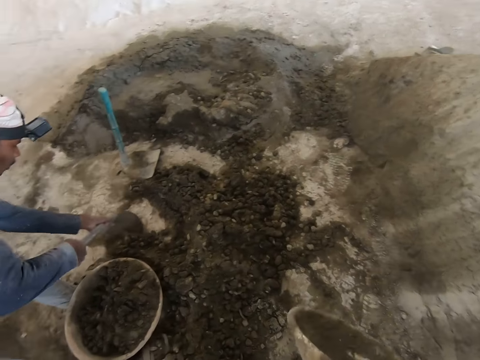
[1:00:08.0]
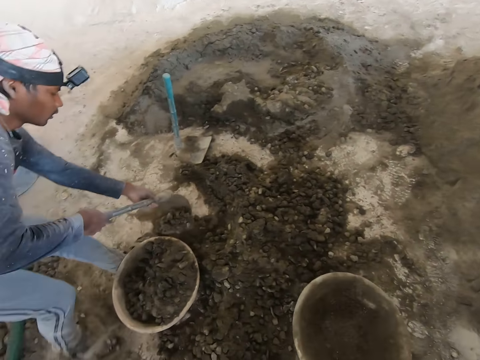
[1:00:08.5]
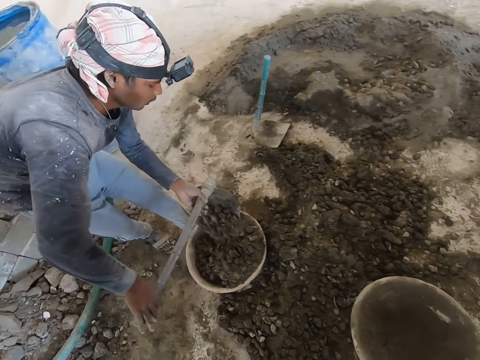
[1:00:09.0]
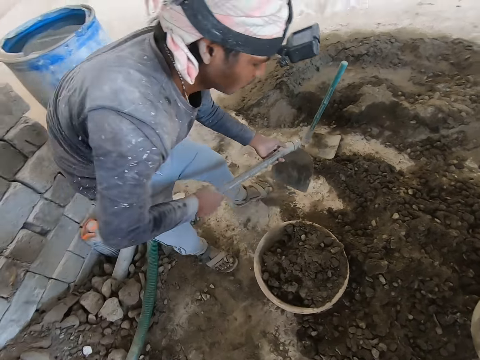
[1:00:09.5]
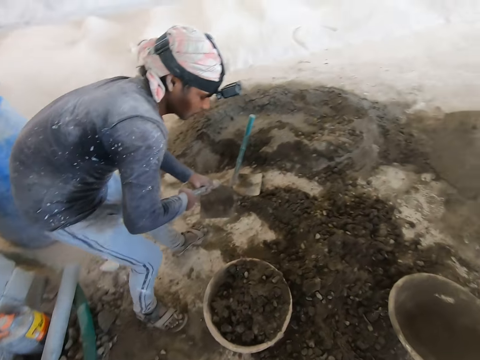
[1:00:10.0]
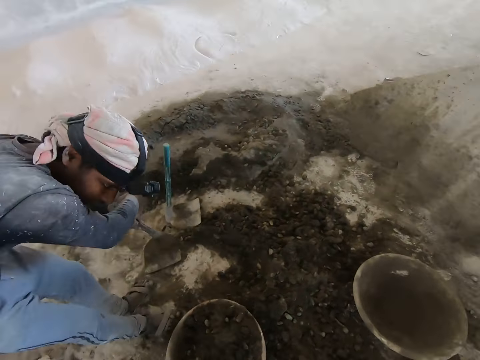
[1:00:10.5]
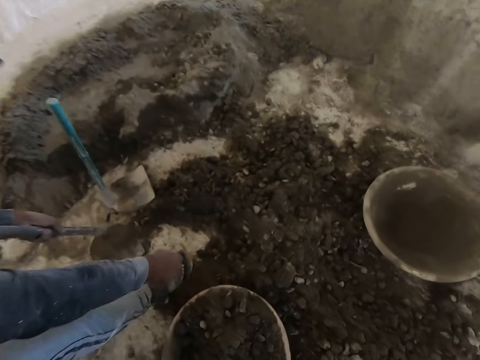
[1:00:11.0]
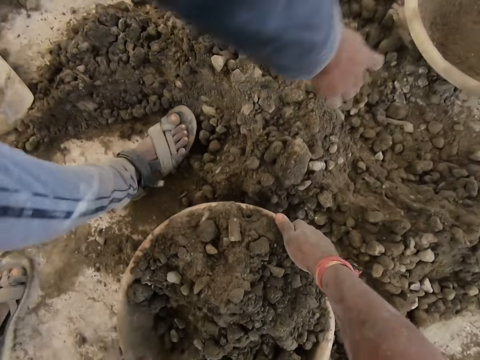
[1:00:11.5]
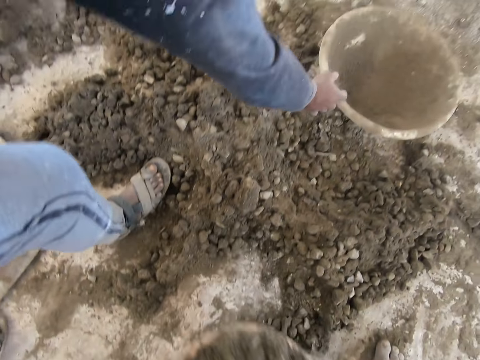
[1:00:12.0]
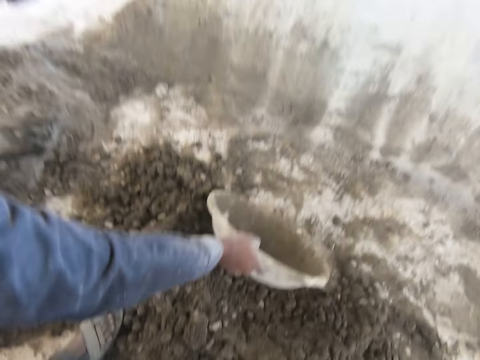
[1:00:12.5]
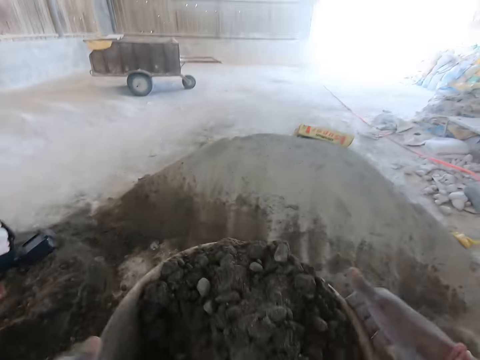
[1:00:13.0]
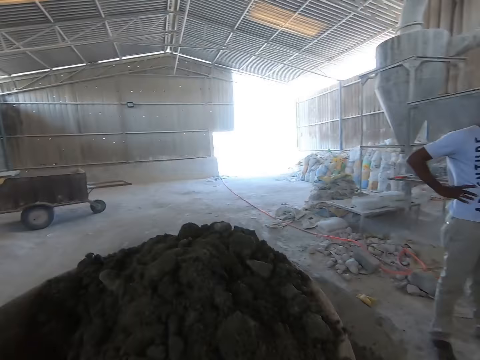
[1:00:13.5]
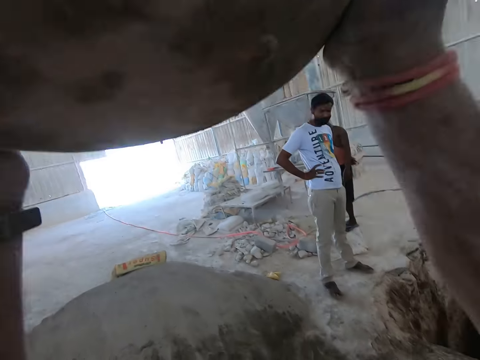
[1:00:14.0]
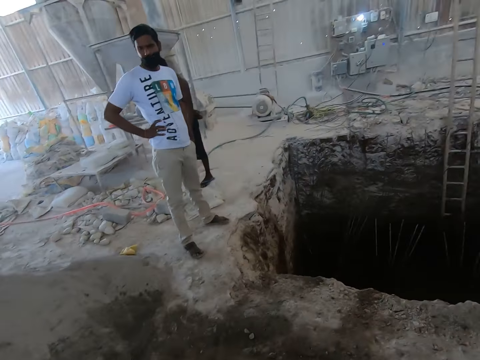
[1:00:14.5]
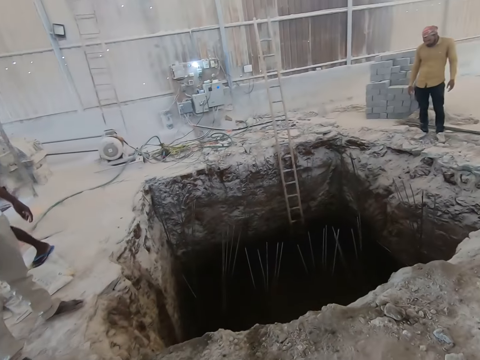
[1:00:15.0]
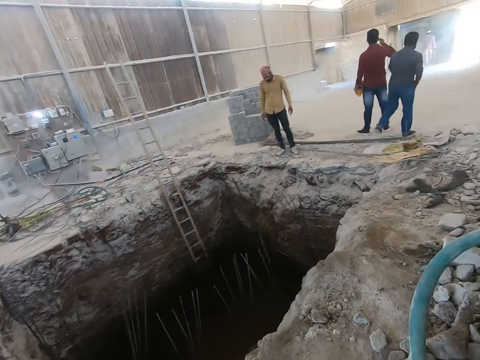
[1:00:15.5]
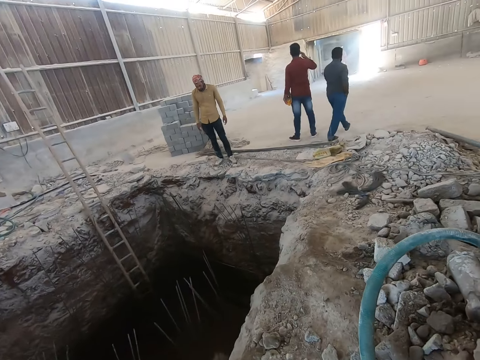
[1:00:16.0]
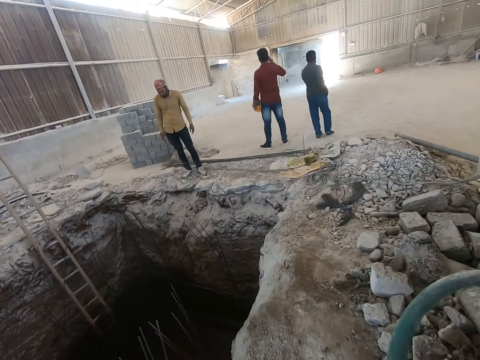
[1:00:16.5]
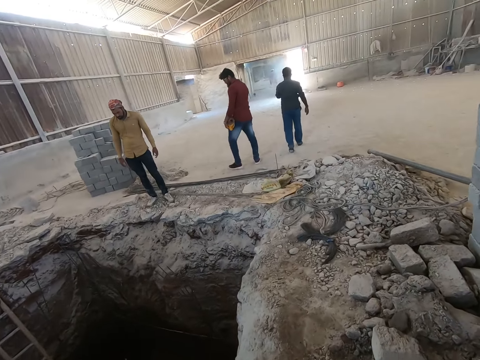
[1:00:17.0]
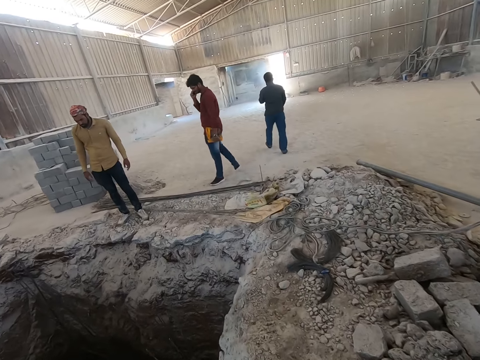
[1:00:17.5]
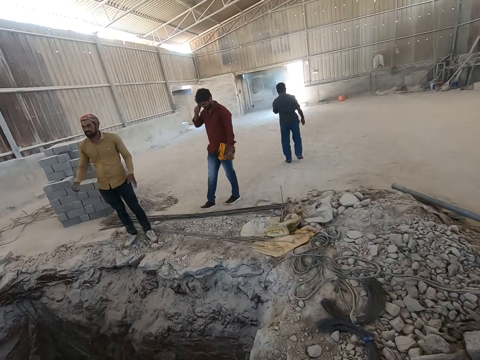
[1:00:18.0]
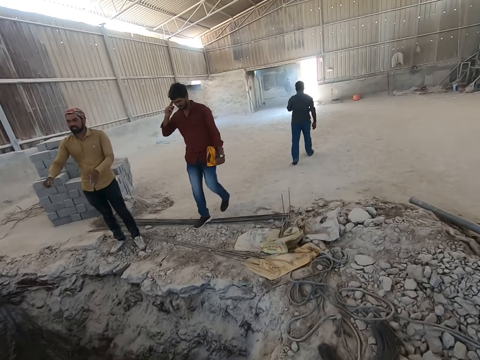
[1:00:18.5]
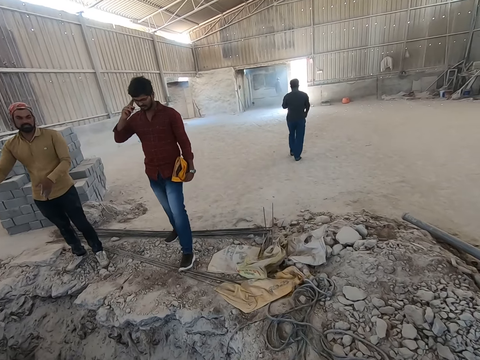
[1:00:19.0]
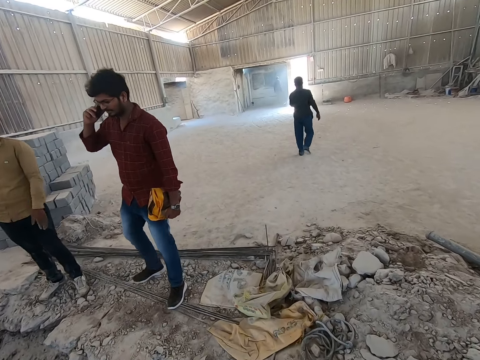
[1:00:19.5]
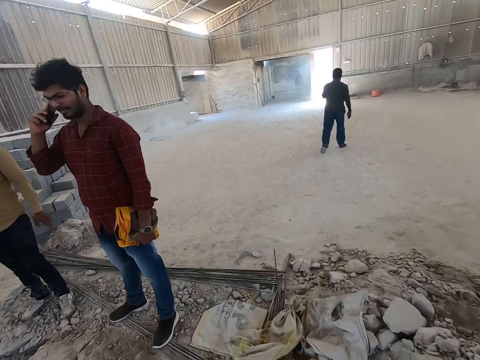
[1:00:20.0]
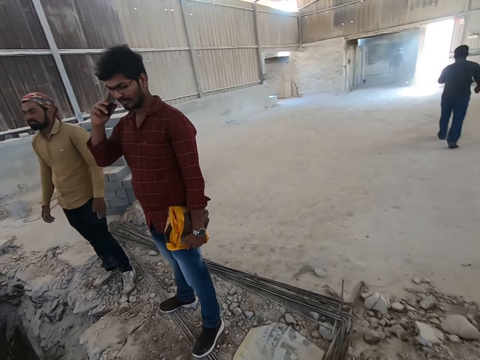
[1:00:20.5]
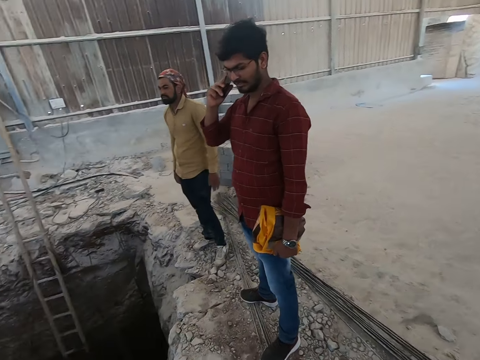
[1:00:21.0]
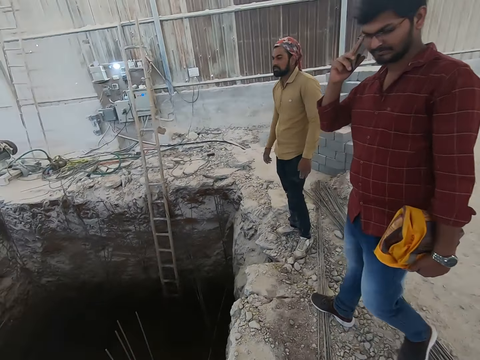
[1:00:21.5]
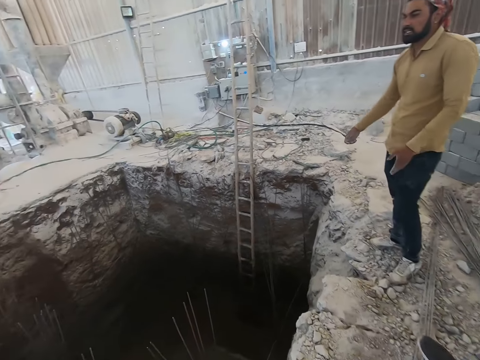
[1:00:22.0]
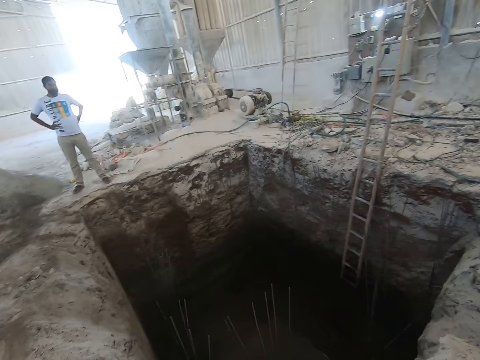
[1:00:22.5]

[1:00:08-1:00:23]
The camera wearer drops the head pan on the floor with his right hand. He interacts with the man. He carries the head pan from the floor with both hands. The man pulls the head pan on the floor with his right hand. He picks up a basin. The camera wearer raises the head pan over his head with both hands. Another man interacts with the camera wearer.

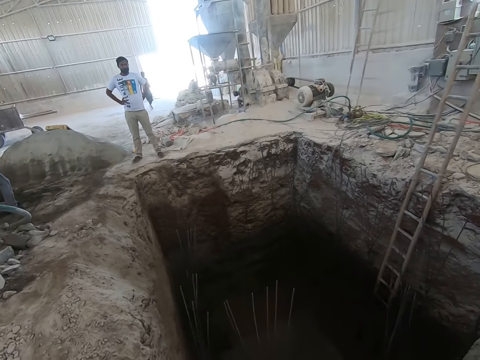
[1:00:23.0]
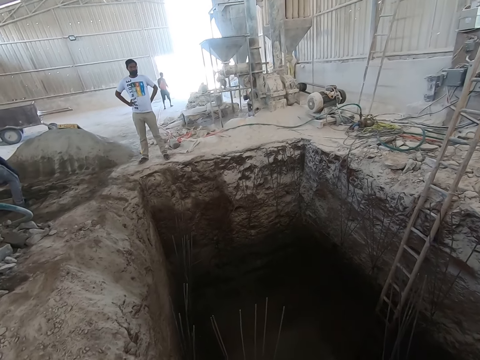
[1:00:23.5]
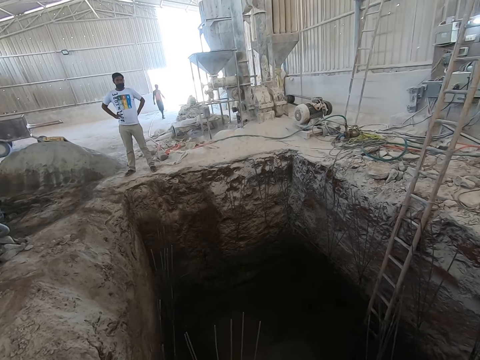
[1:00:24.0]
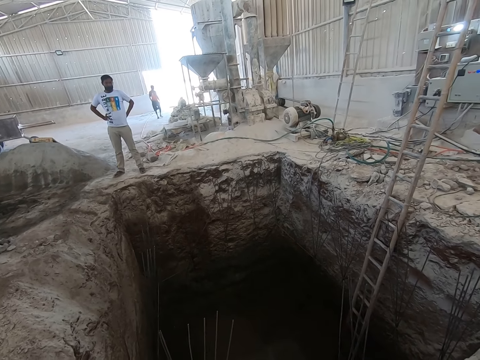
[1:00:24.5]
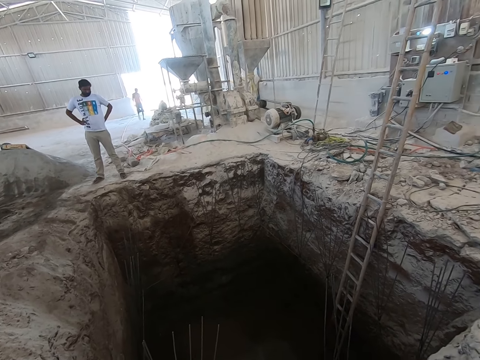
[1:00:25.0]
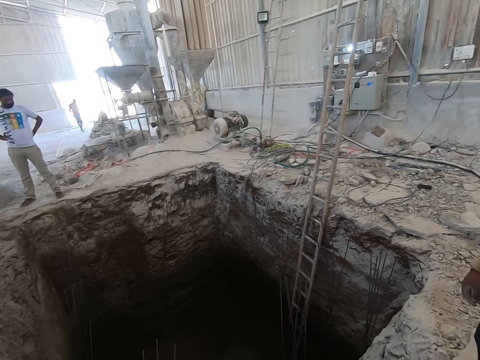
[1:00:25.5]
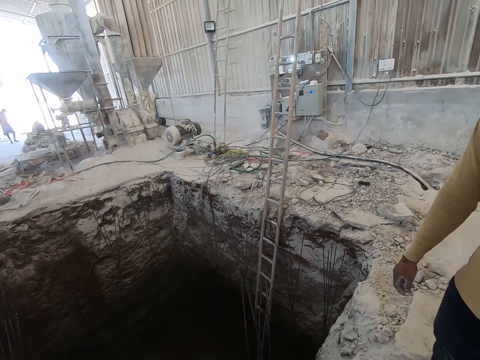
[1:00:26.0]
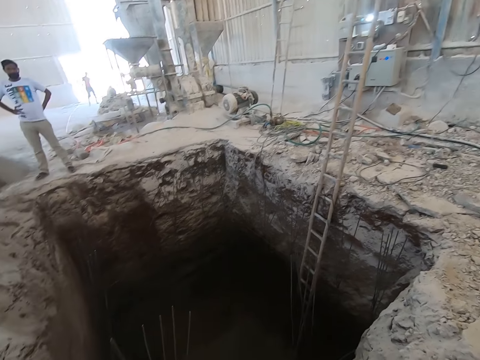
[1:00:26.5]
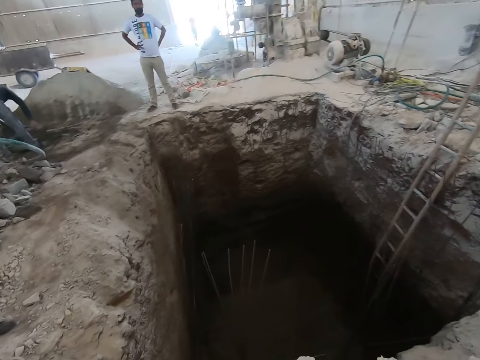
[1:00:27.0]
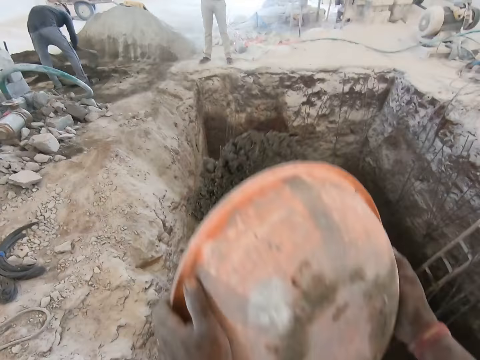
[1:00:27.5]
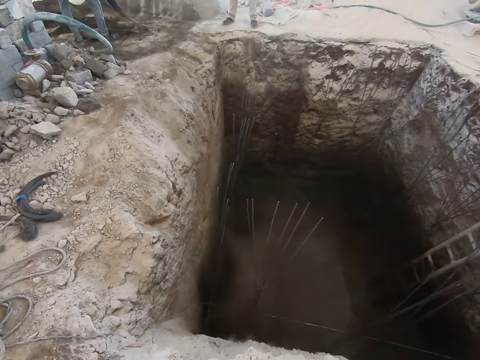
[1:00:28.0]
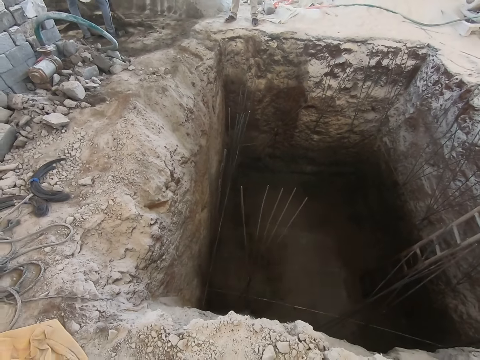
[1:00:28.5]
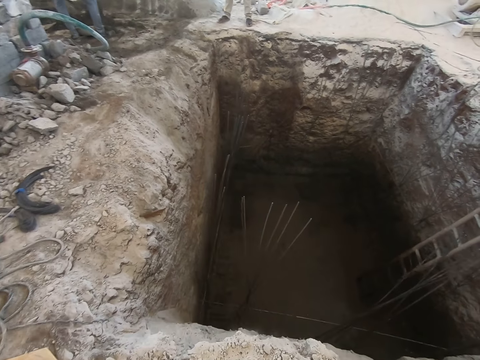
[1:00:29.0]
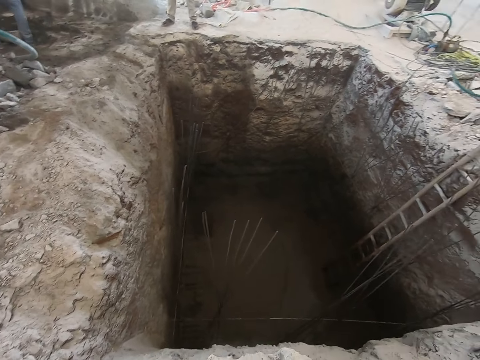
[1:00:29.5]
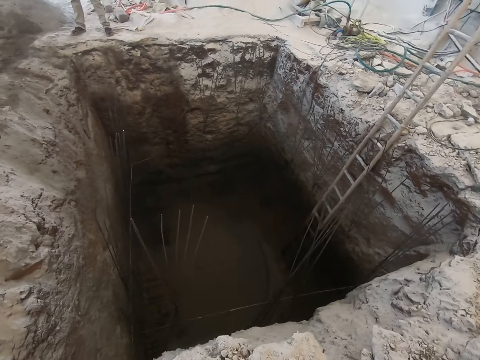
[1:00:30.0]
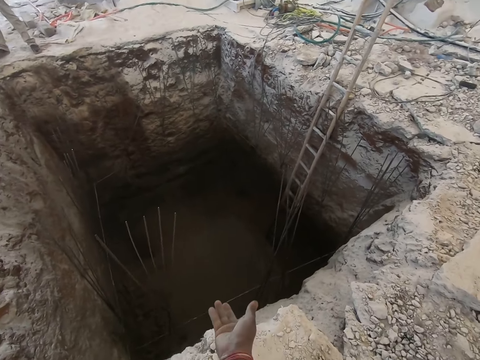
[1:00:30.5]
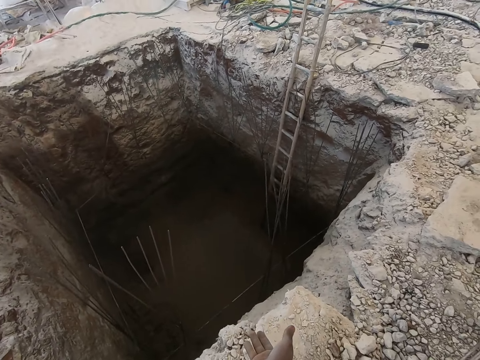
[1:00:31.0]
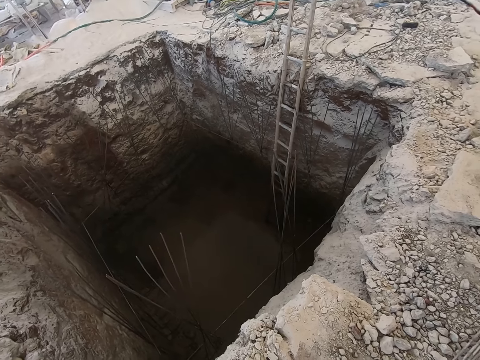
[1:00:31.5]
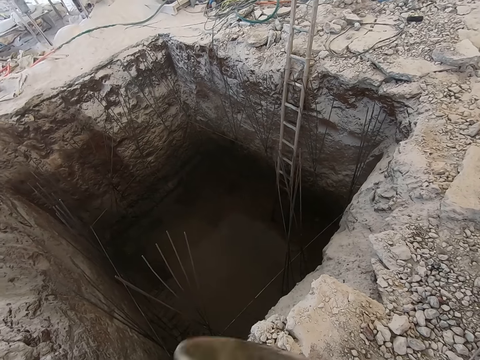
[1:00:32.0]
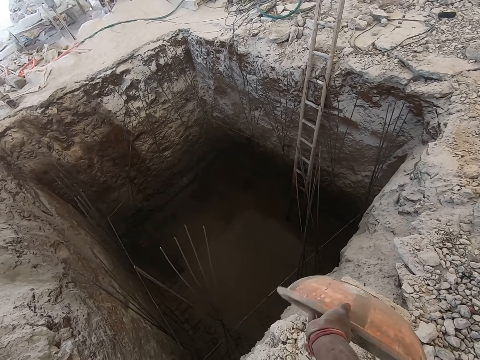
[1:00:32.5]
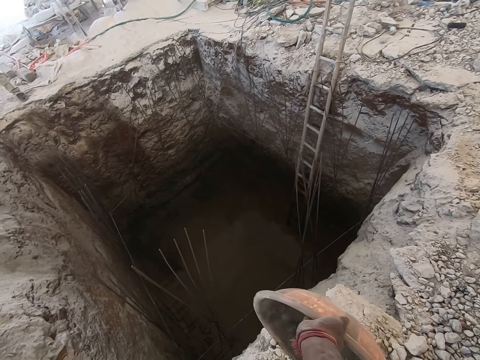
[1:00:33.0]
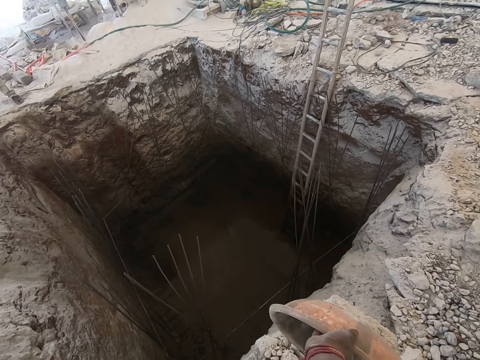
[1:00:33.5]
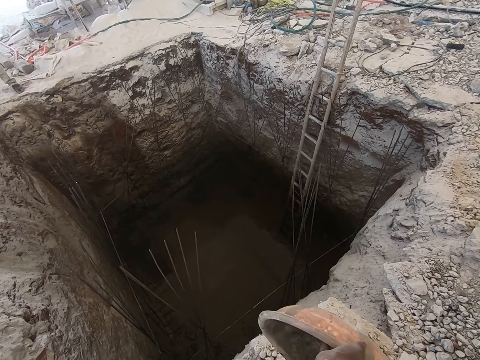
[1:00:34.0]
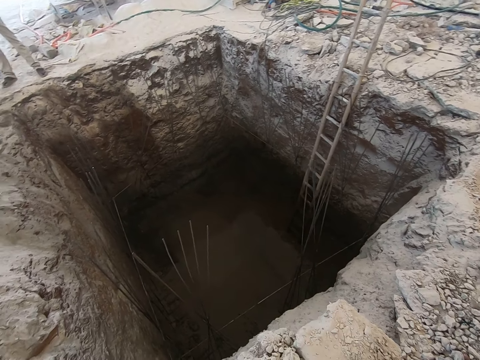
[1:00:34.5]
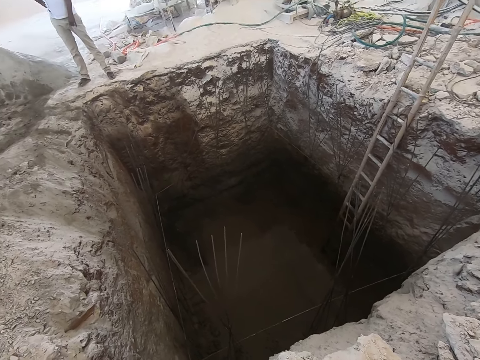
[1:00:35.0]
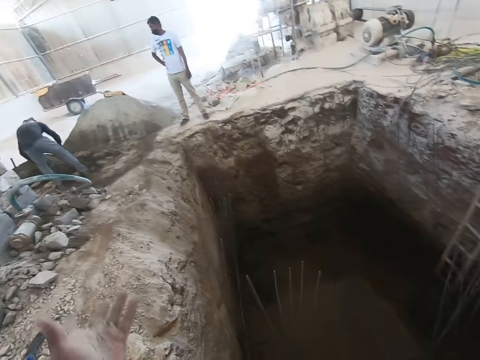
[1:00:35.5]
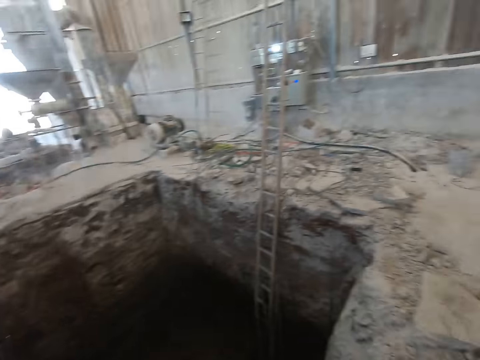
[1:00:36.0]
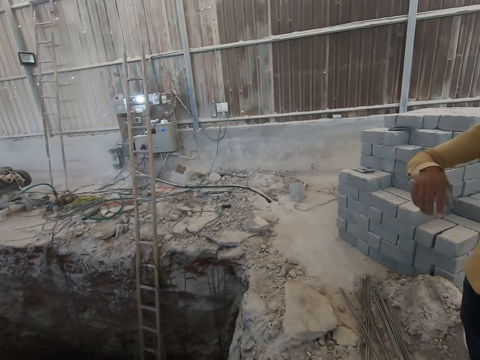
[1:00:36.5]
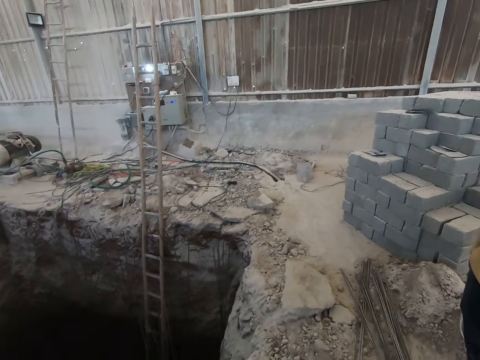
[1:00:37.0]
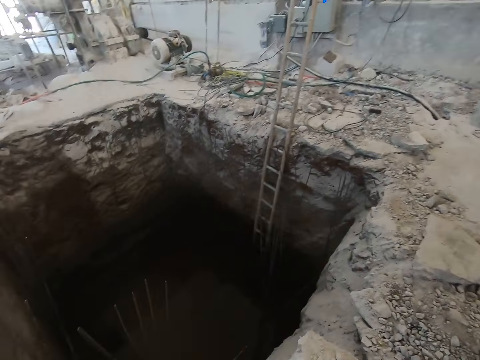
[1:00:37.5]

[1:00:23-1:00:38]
The camera wearer pours the mortar in the head pan into the trench or pit with both hands. He points at the pit. He holds the head pan with his right hand.
